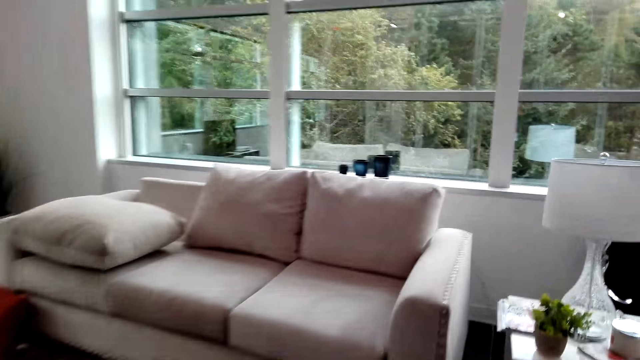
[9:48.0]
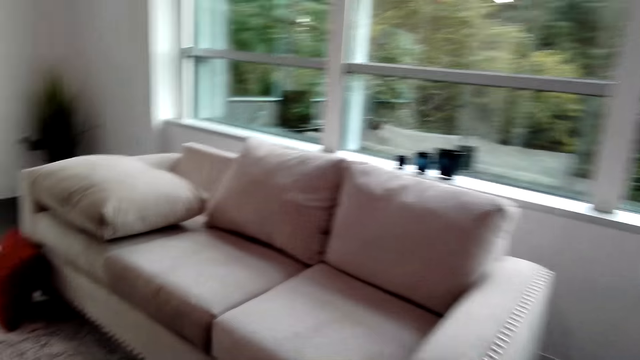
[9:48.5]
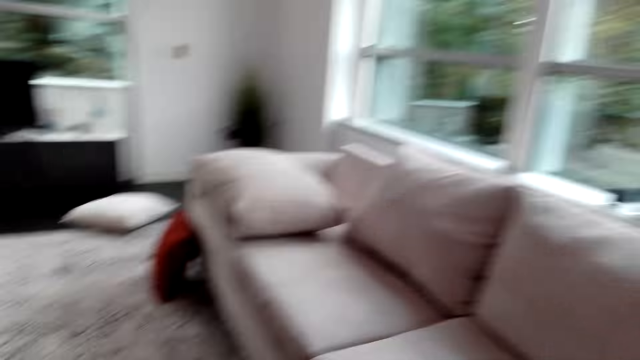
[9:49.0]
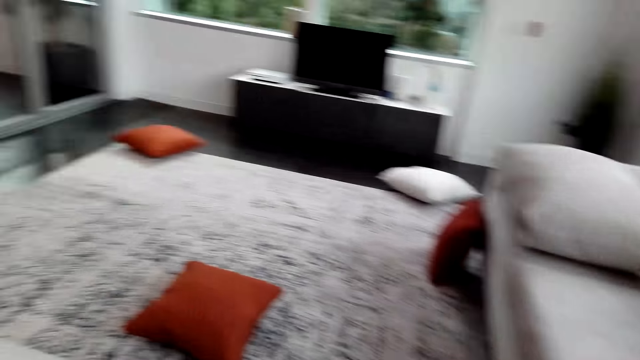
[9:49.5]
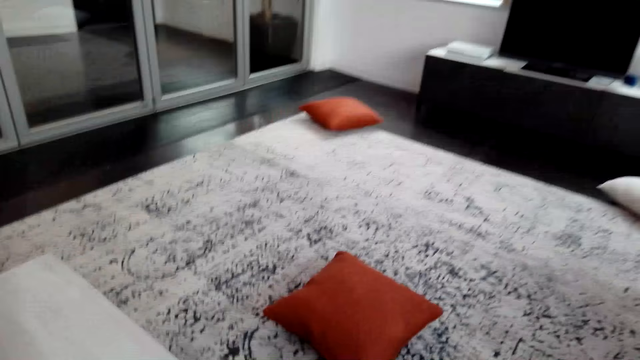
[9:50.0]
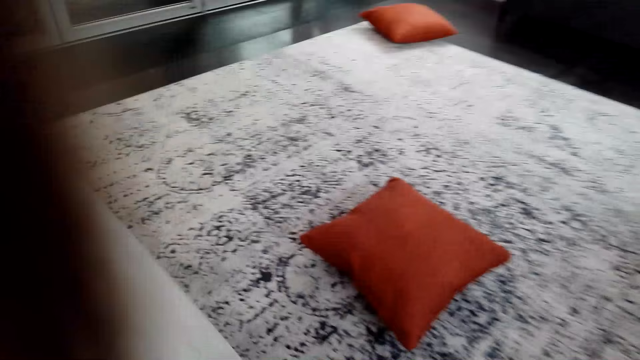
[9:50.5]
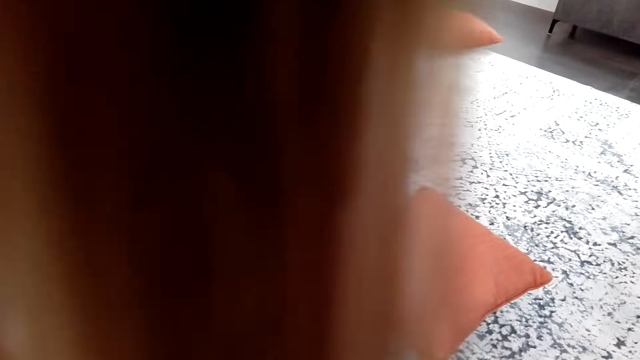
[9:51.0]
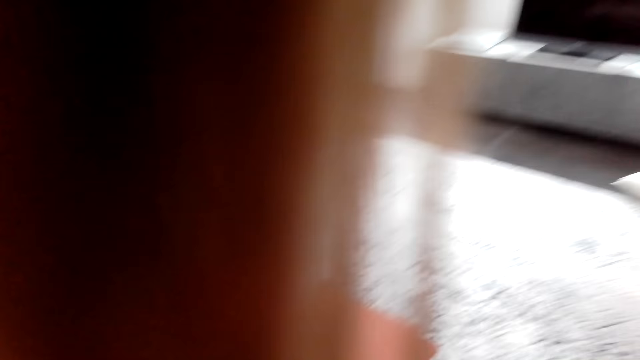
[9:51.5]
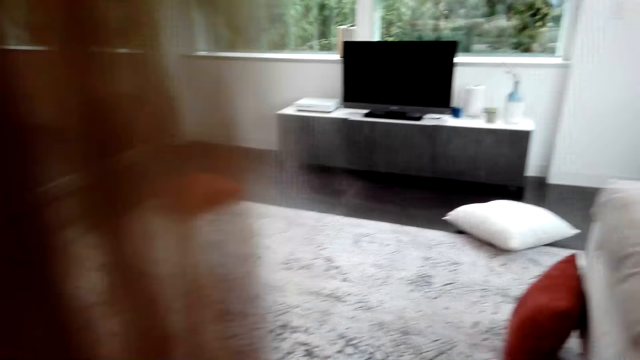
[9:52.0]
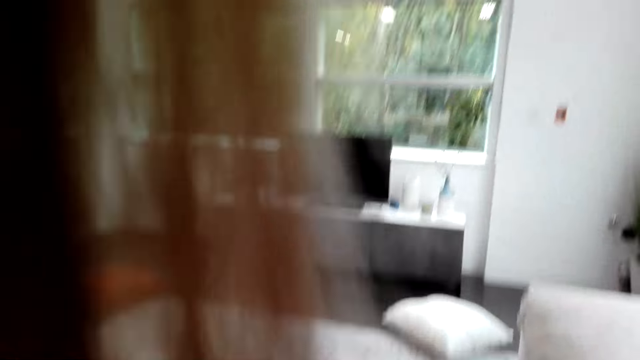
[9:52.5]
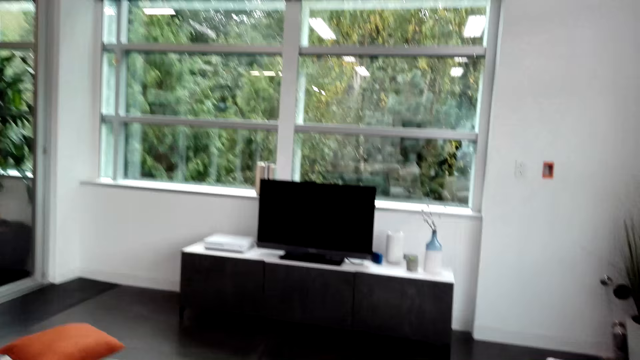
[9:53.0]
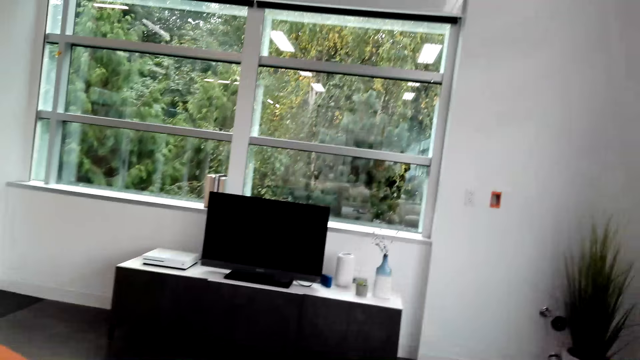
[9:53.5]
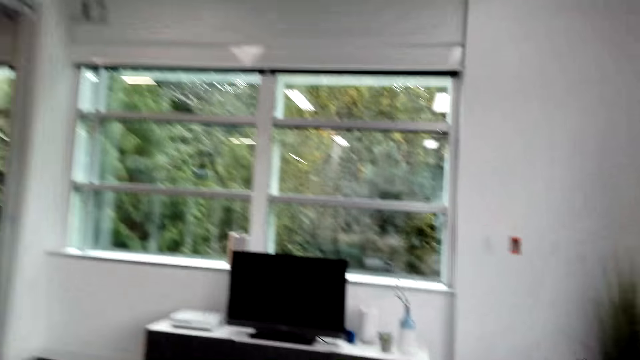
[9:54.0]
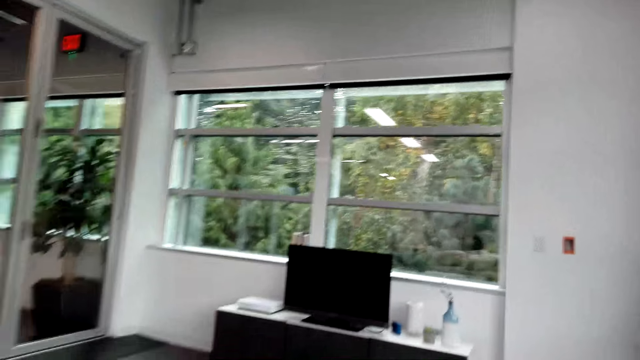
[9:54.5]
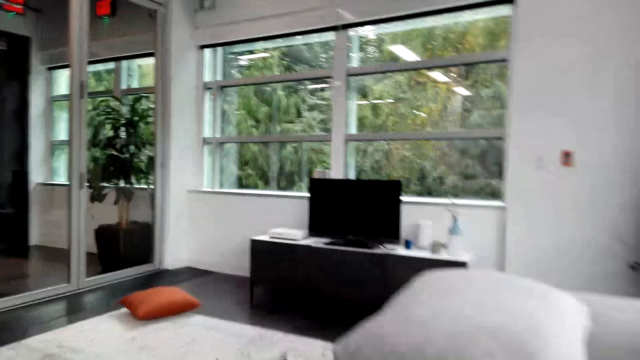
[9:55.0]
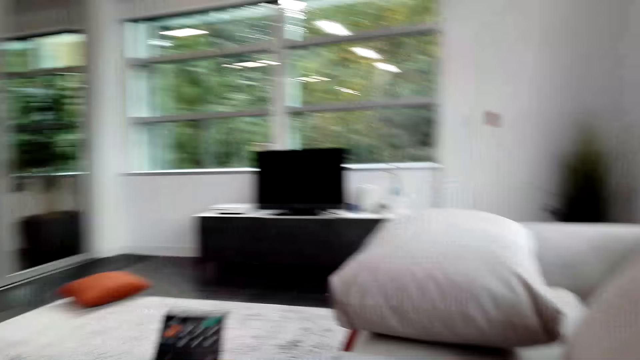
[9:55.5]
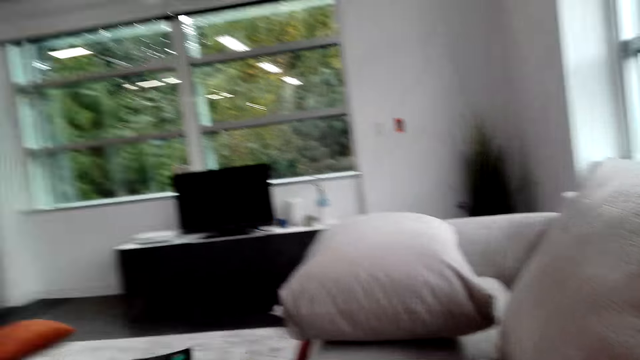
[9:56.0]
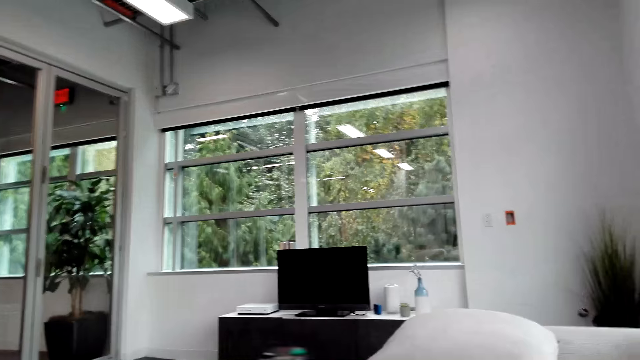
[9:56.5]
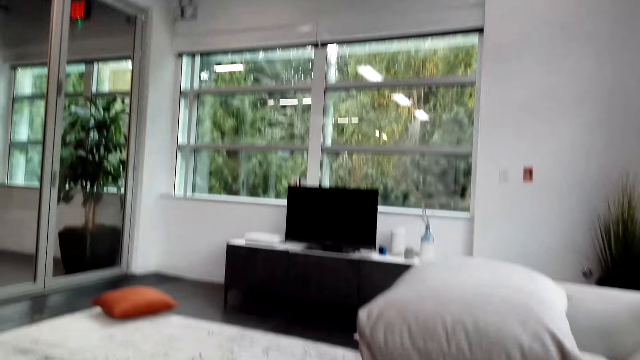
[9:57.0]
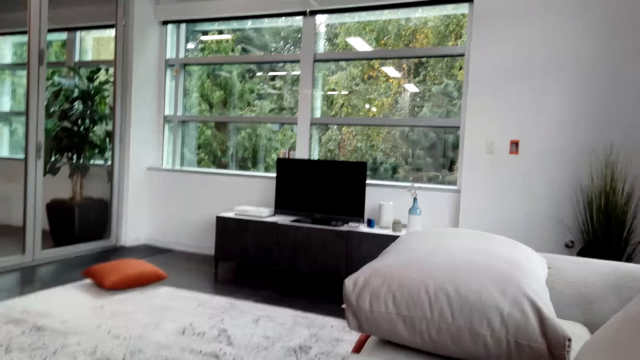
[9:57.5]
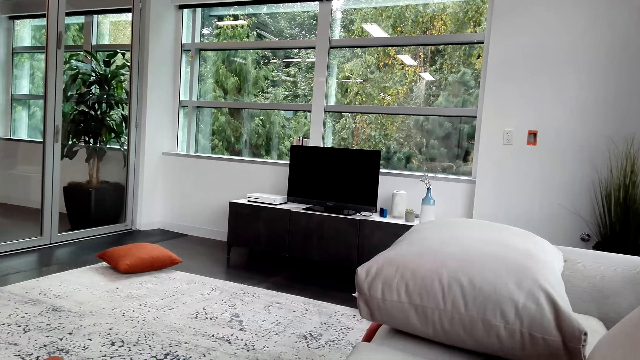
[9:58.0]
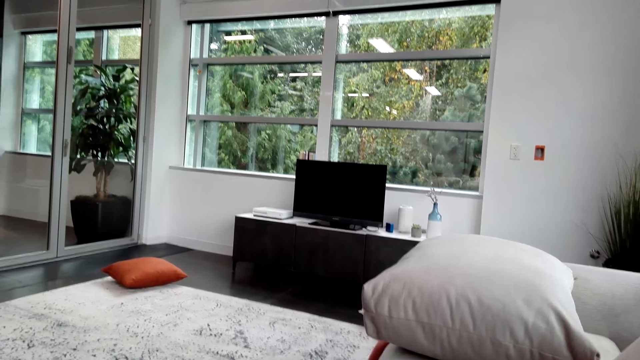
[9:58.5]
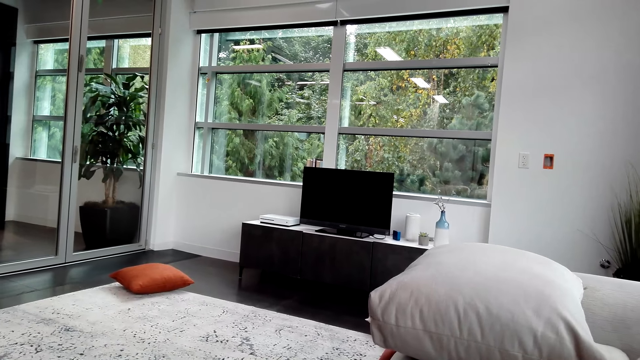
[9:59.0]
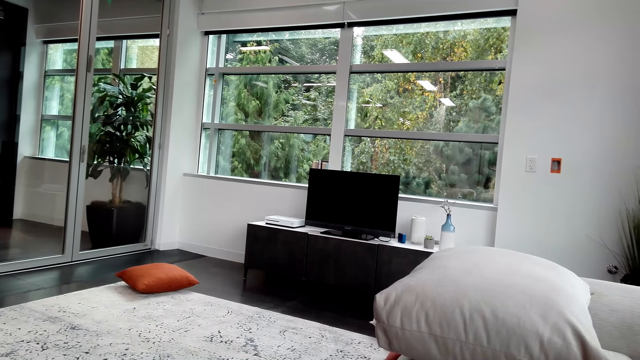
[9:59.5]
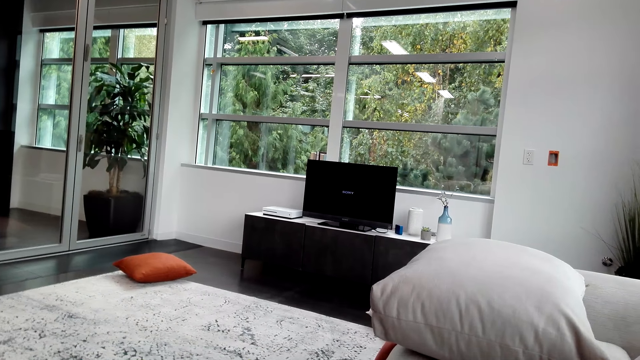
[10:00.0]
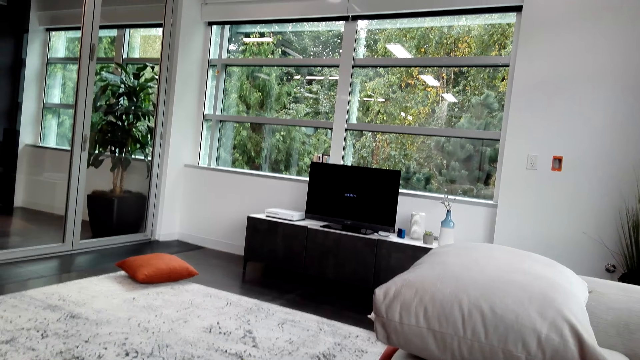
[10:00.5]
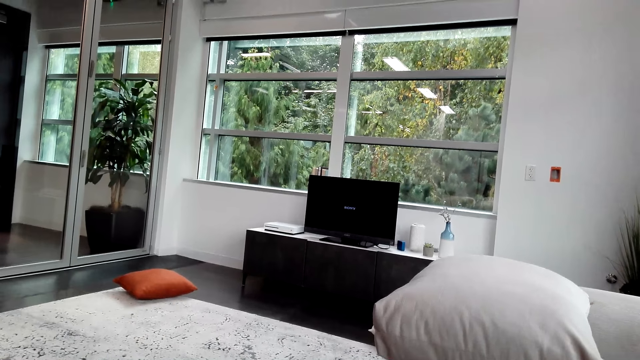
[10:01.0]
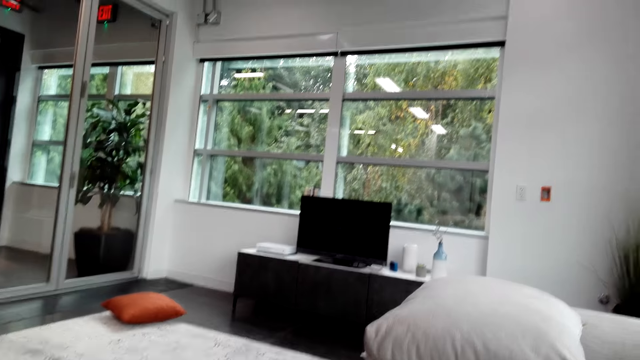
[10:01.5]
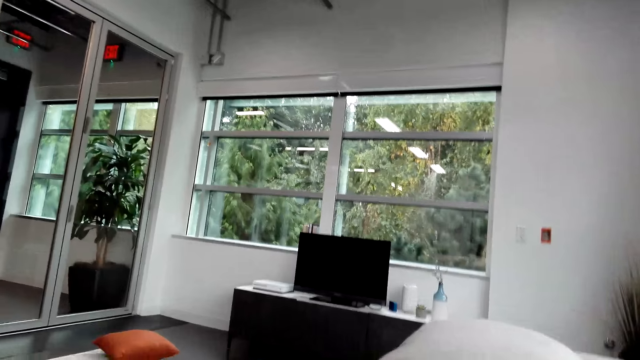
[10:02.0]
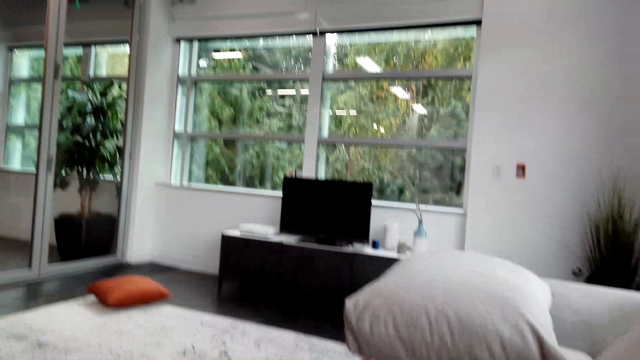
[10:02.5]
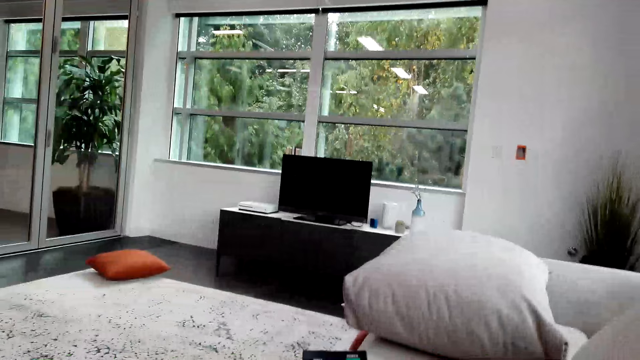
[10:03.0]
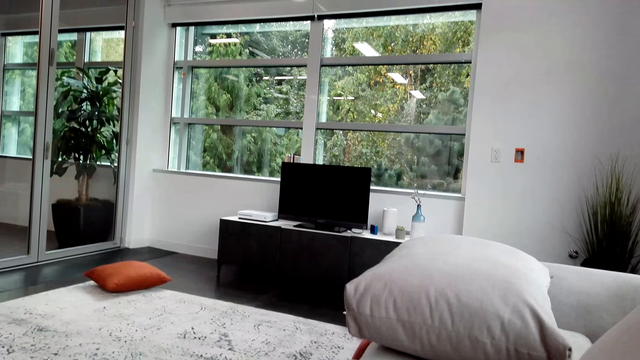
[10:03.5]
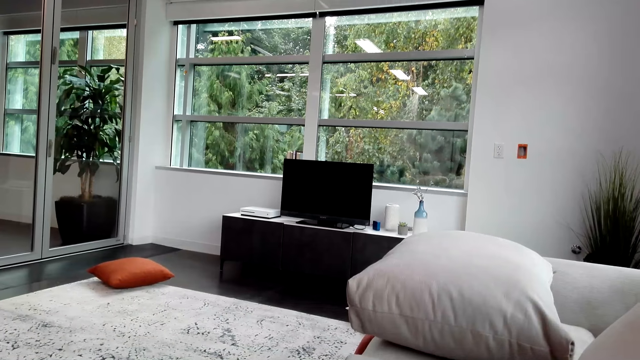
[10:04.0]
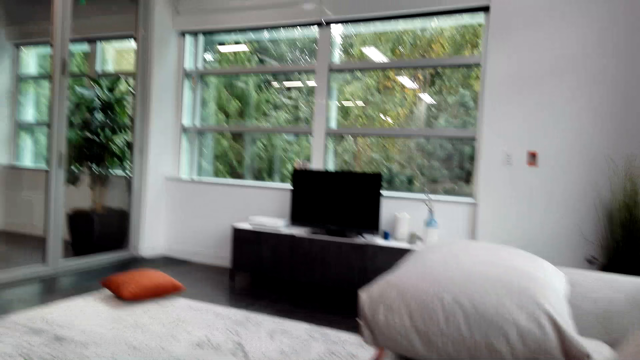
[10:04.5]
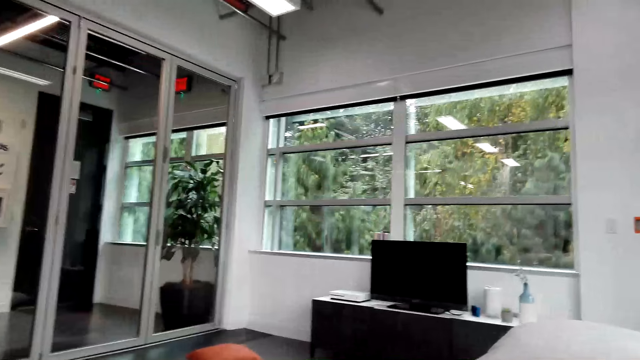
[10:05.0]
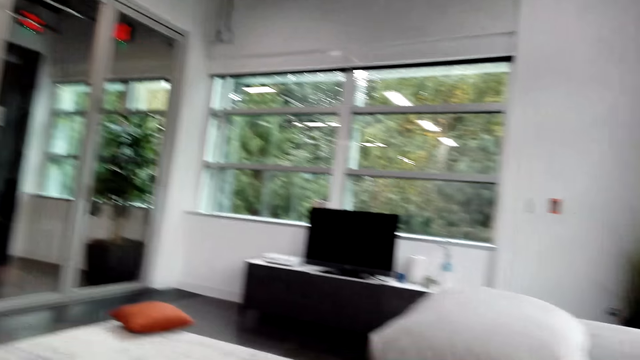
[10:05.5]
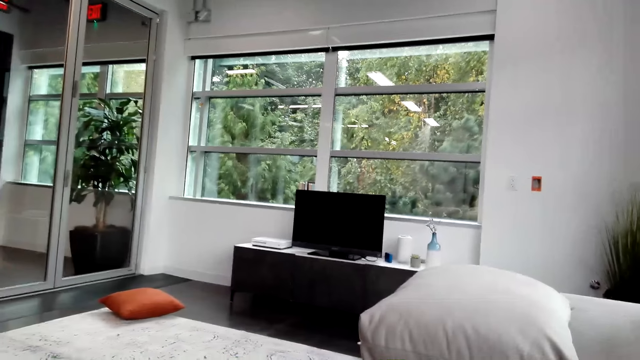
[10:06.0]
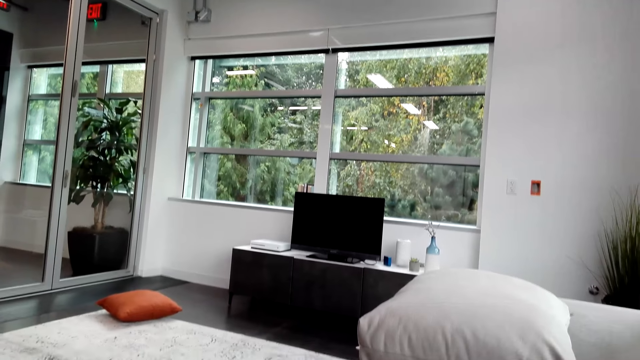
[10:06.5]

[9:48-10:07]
The camera wearer looks around. They pick up a remote. They sit down. They lift the remote control. They look at the television. They look at the television again. They switch on the television. They converse with a man.

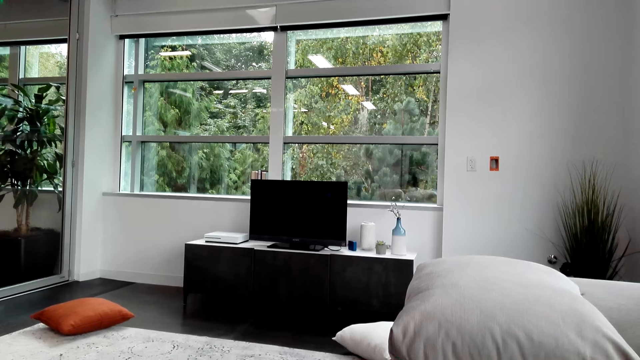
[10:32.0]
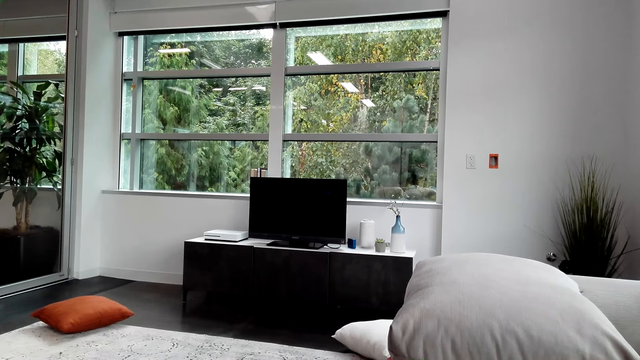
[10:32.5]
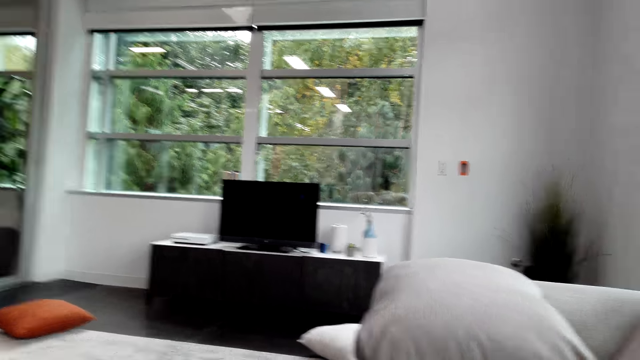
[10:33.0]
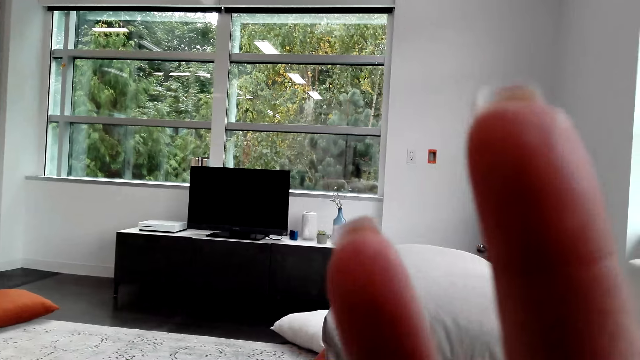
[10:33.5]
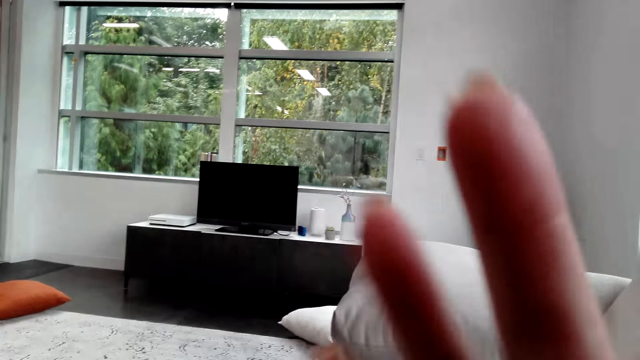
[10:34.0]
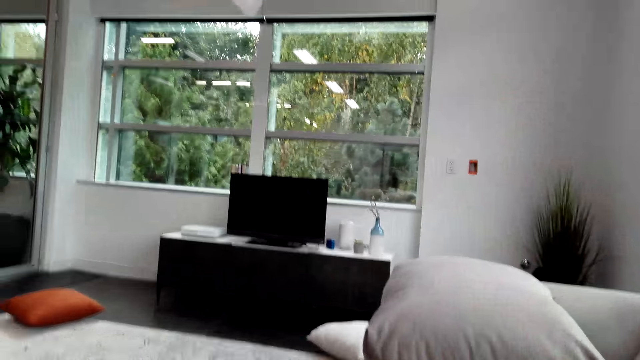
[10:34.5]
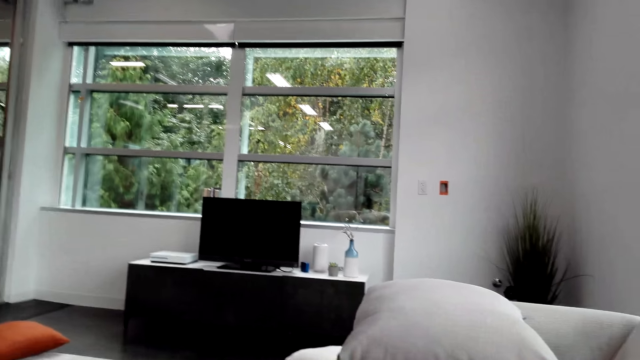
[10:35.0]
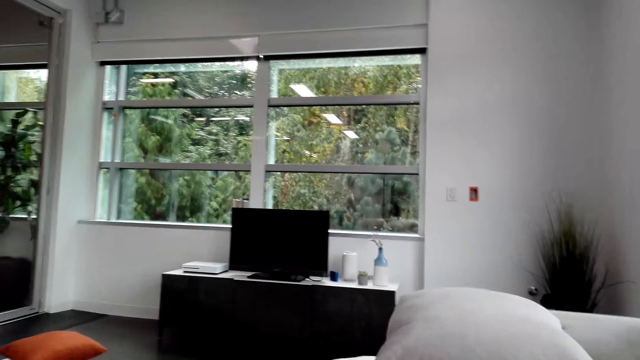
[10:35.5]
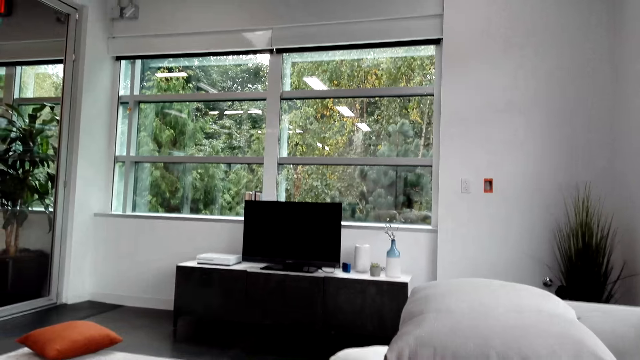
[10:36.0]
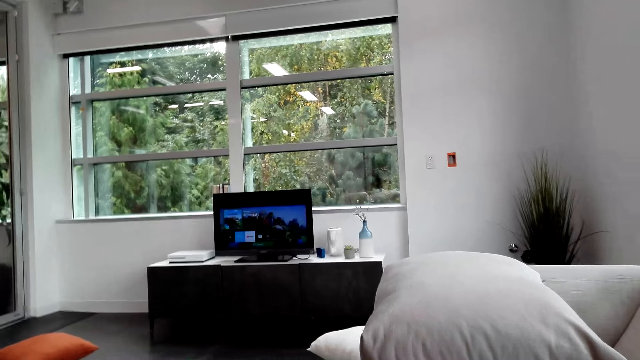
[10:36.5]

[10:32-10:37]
The camera wearer lifts the right hand. They touch the camera. They drop the left hand. They look at the television.
